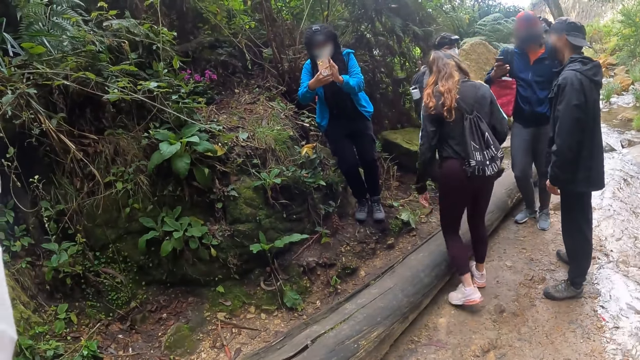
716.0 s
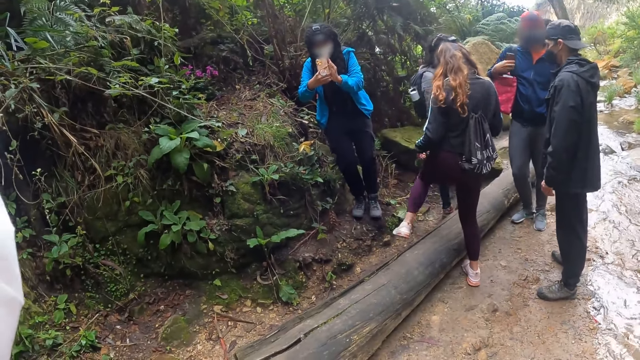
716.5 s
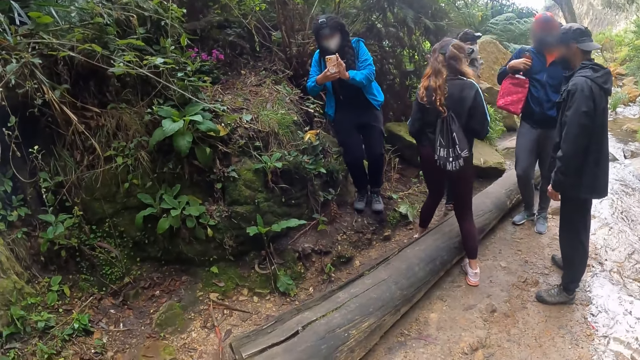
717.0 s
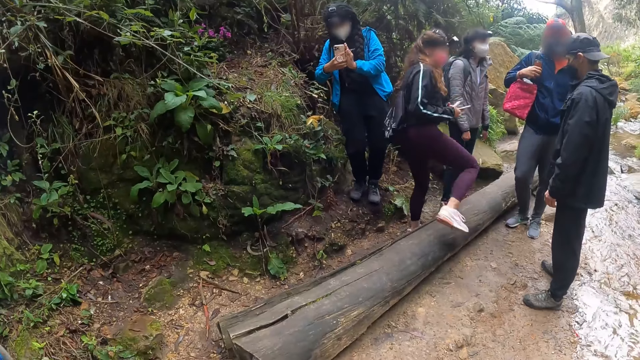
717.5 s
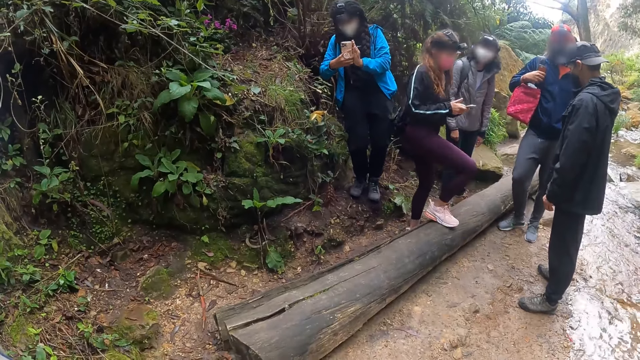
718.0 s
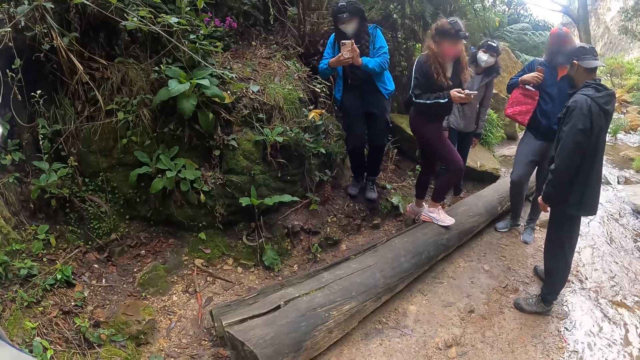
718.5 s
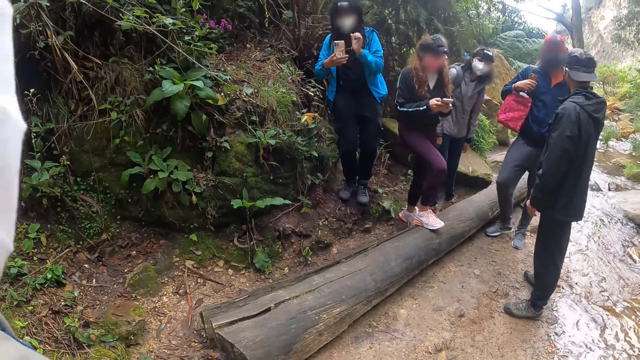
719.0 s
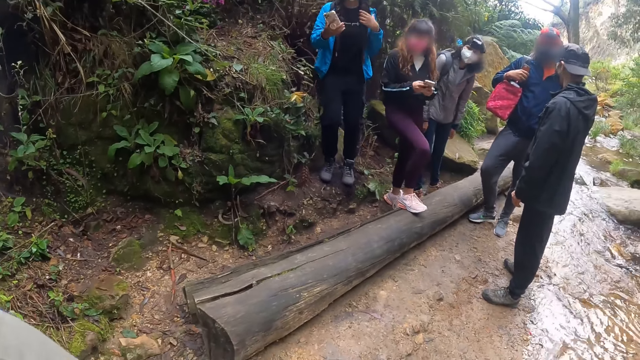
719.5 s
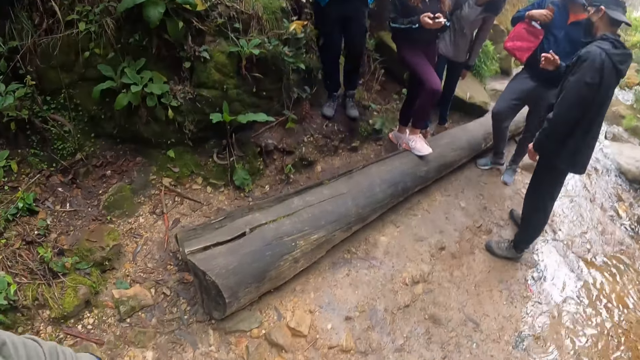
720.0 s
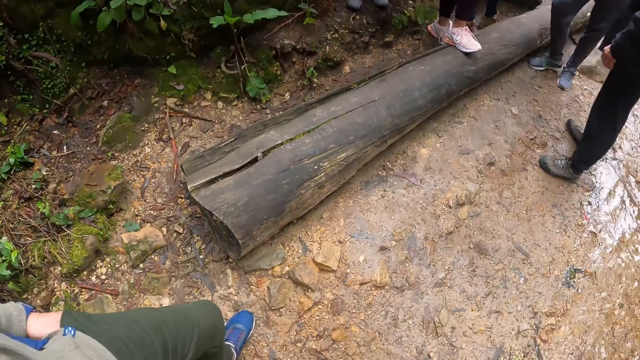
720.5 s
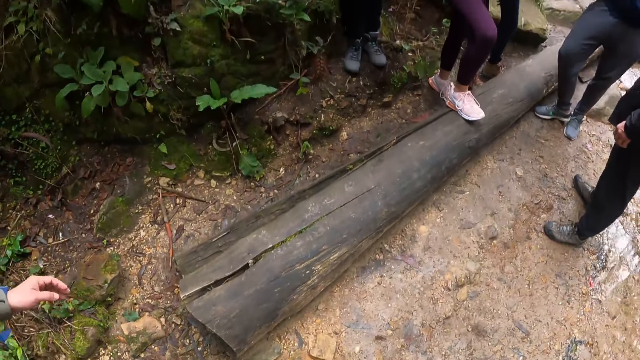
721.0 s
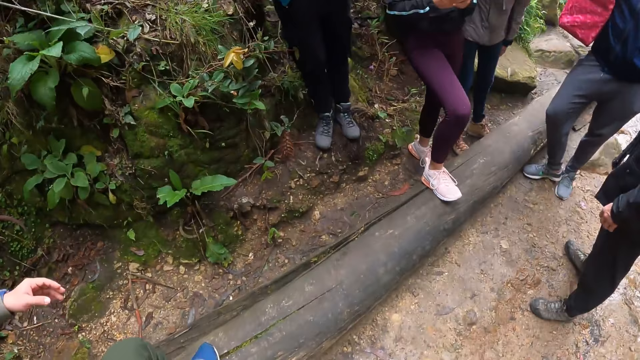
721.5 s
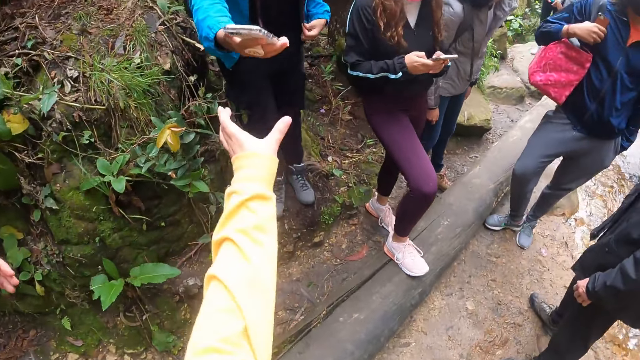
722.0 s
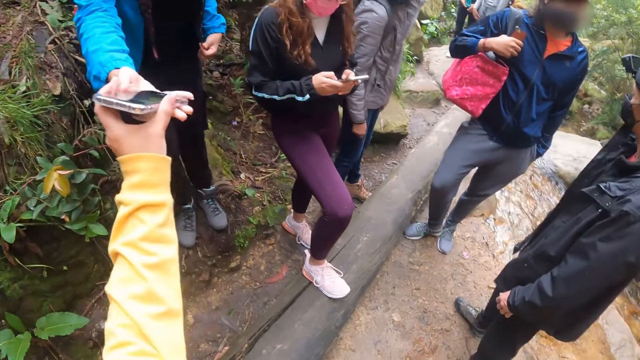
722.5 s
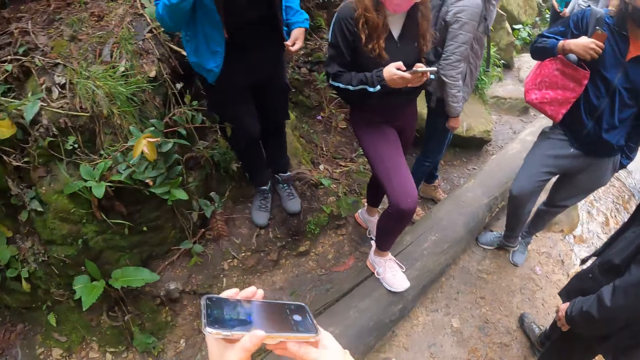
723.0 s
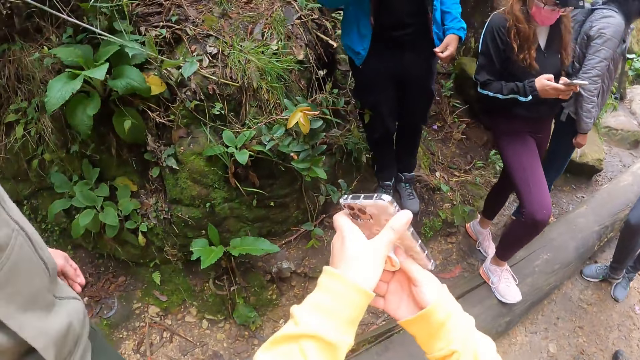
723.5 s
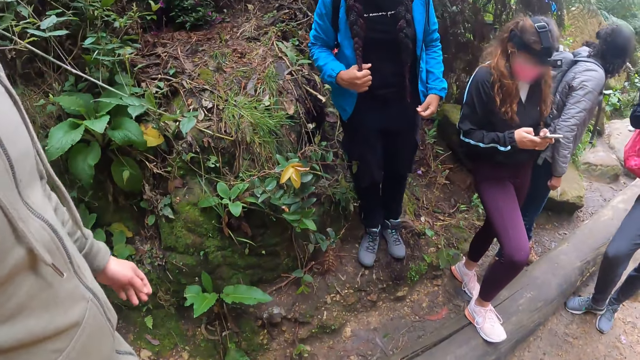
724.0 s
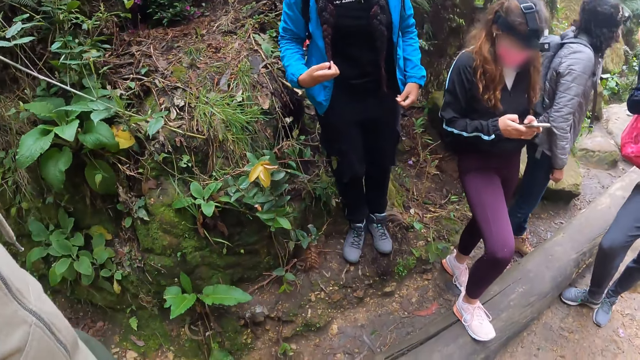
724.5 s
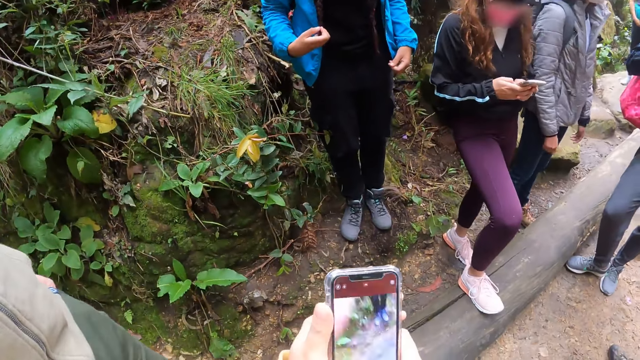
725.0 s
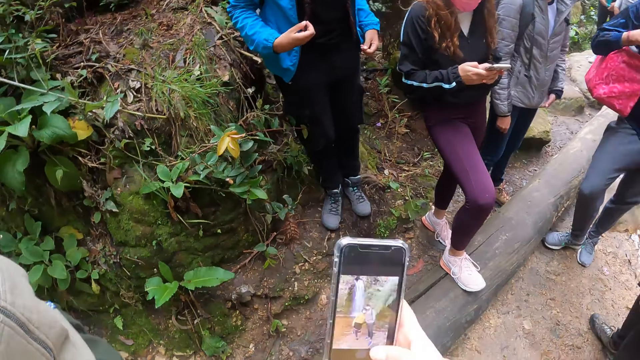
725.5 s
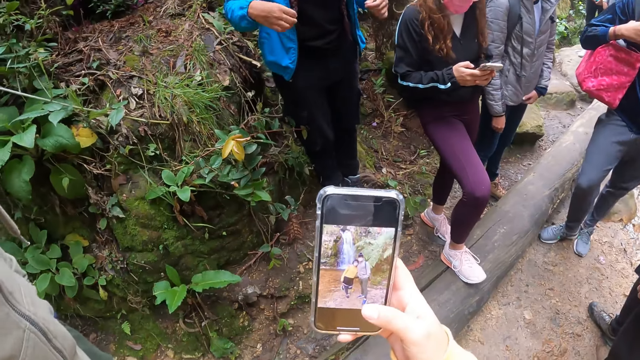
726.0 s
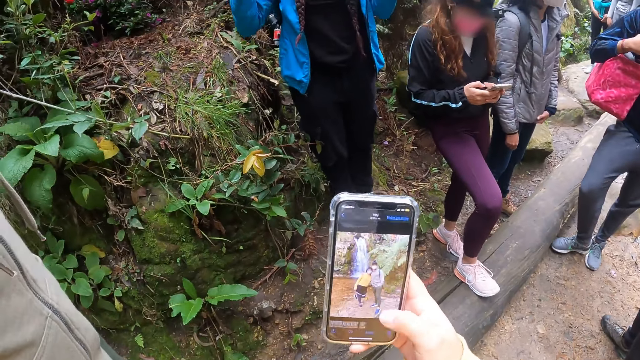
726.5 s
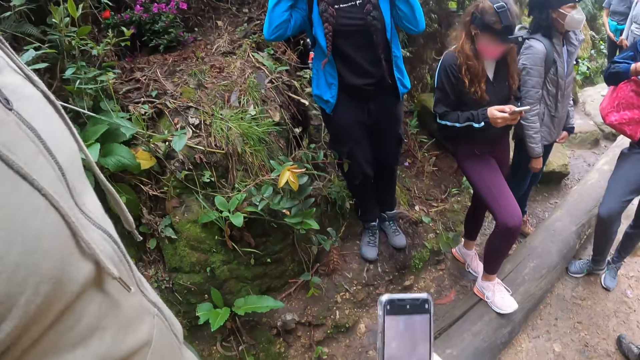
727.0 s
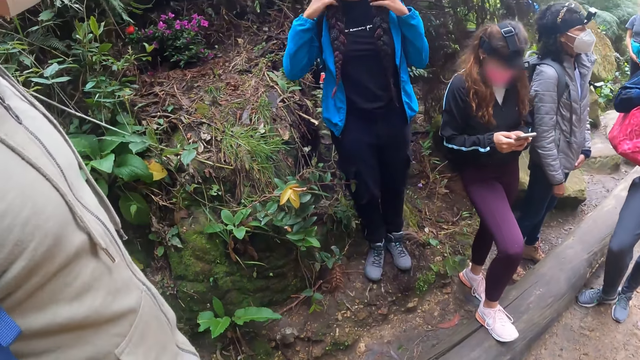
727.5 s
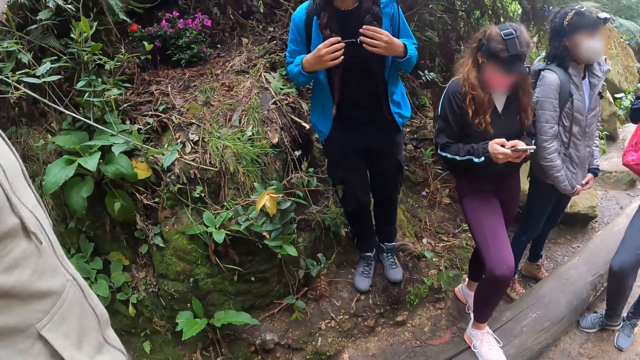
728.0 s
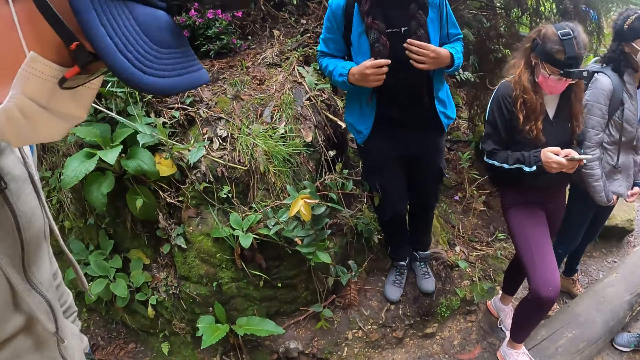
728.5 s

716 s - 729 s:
A person steps on the wood with her right leg. The camera wearer collects the phone from the woman with her left hand. She operates her phone with her hands.

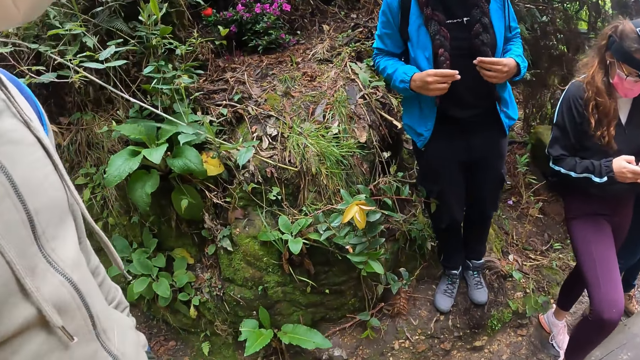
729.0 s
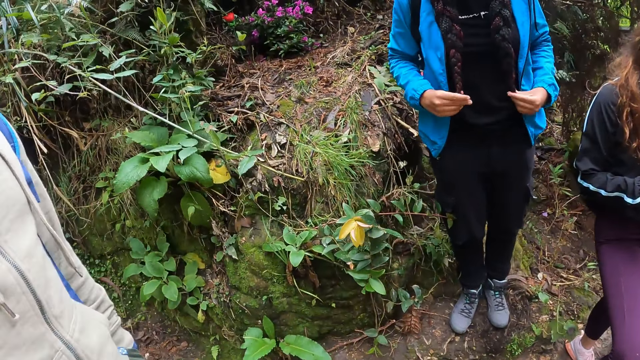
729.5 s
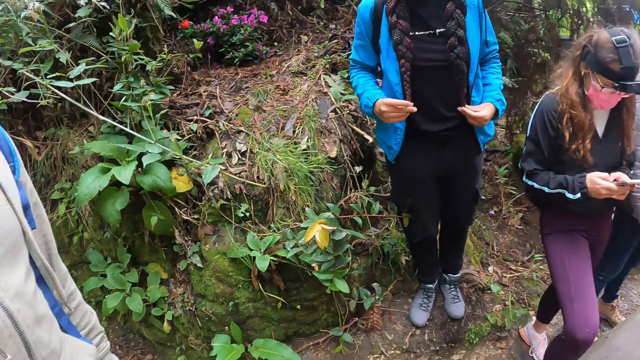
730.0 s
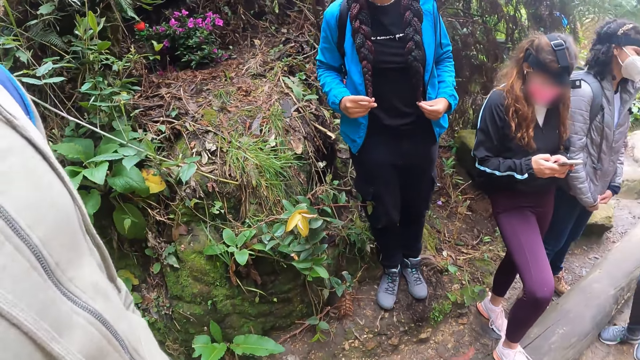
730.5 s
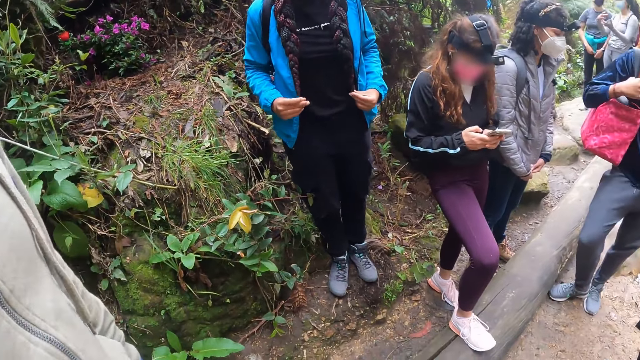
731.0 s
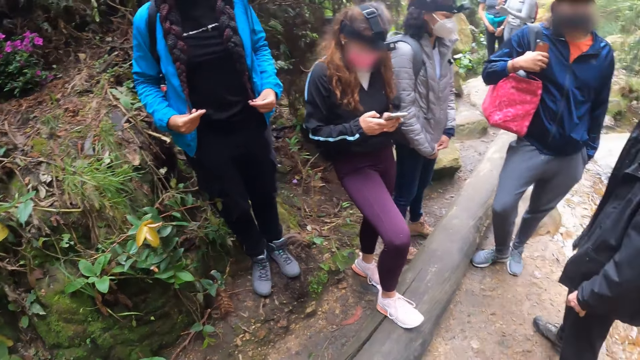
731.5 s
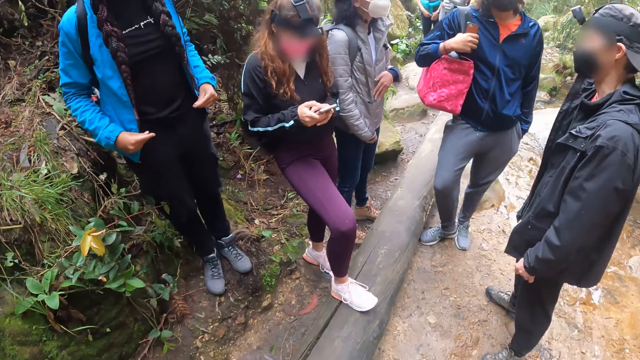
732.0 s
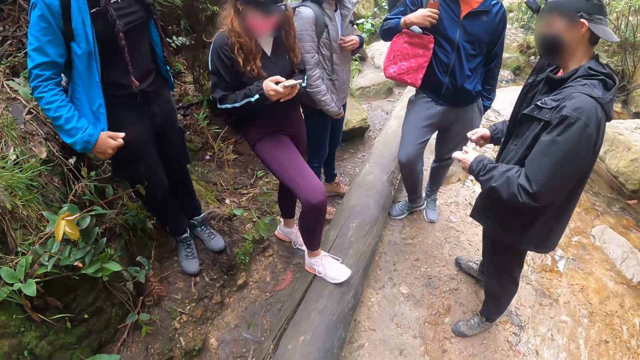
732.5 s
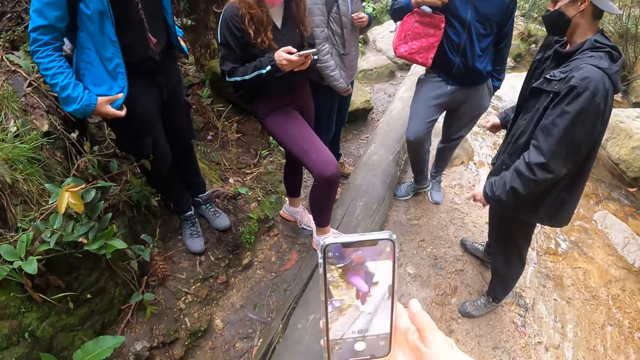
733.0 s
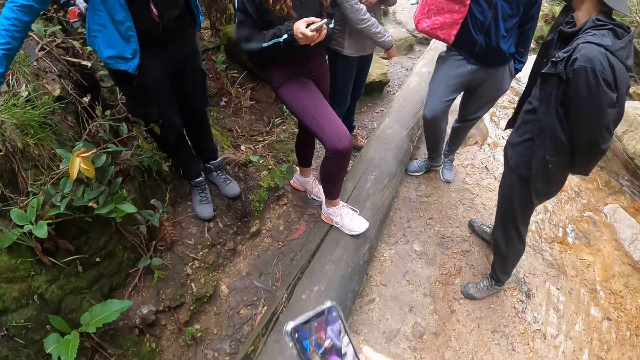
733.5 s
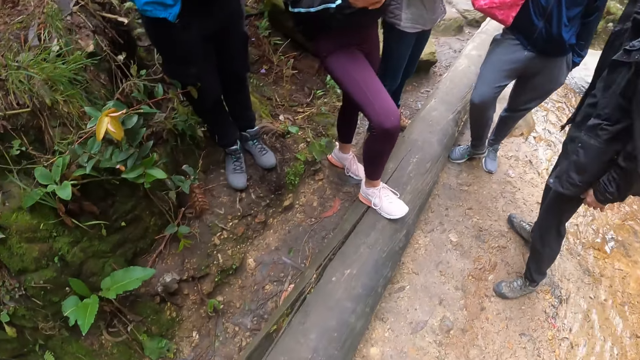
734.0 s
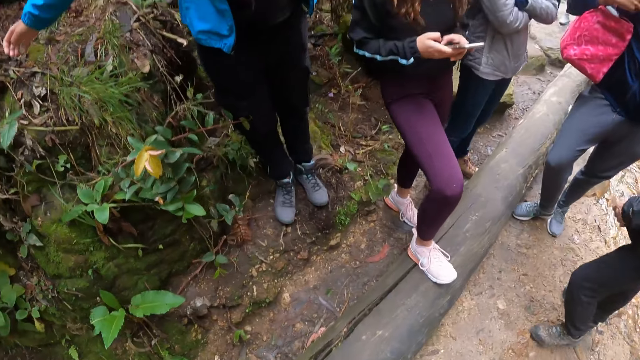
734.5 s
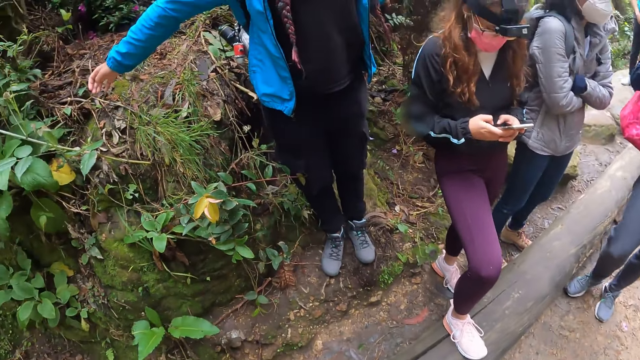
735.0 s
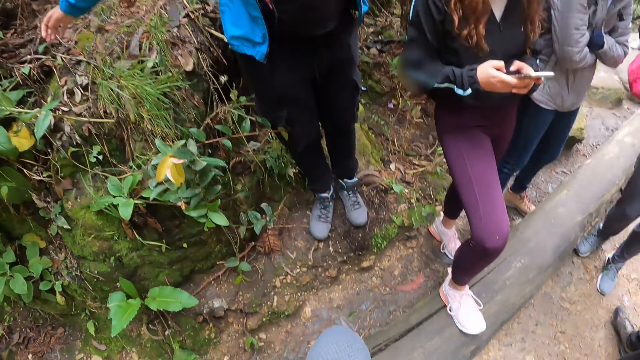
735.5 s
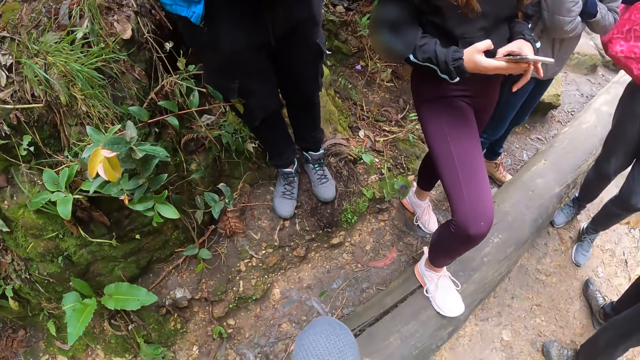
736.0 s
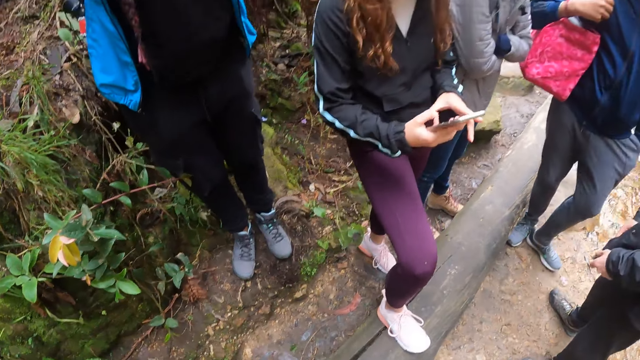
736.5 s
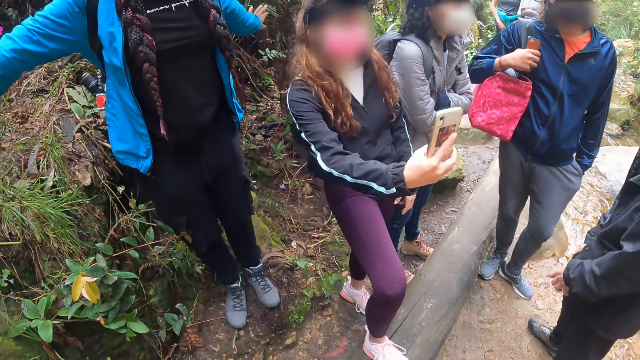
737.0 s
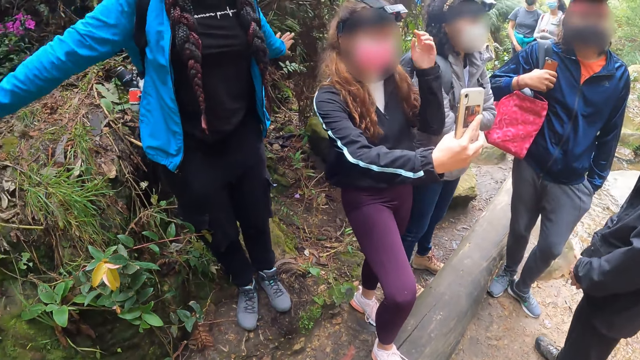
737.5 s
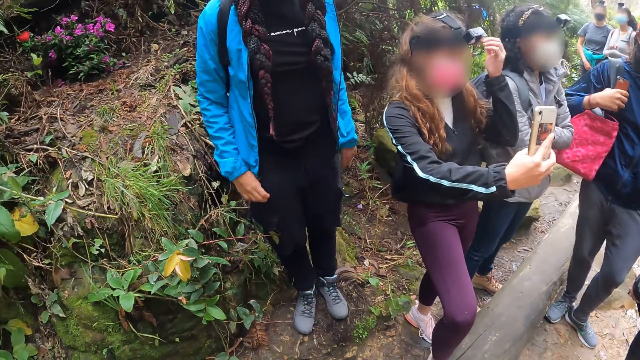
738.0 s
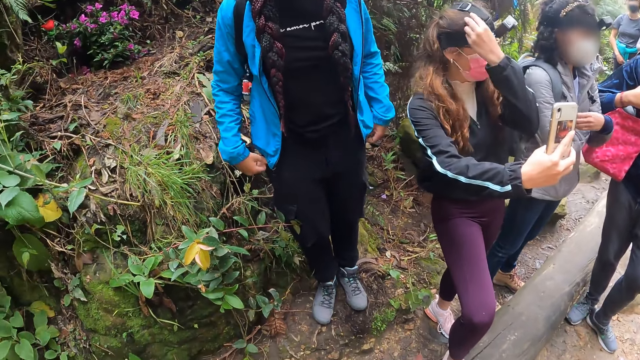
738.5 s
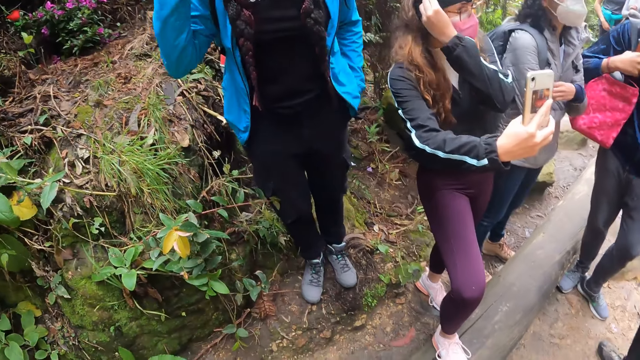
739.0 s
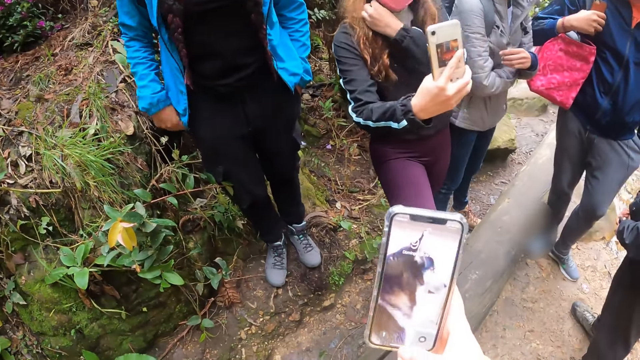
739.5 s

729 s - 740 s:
The woman interacts with a man and another man. A person holds her hair. The camera wearer operates her phone in her hands. Another person takes a photo. Another woman adjusts the camera on her head with her left hand. The camera wearer operates the phone with her hands.
